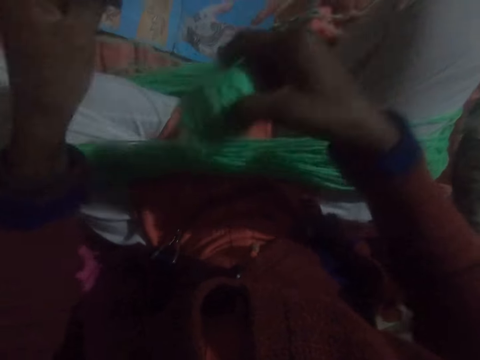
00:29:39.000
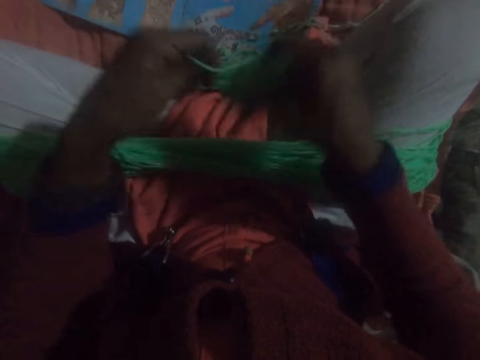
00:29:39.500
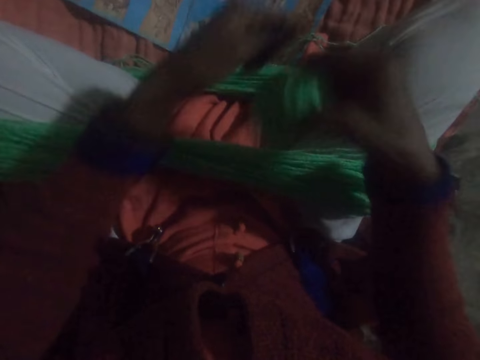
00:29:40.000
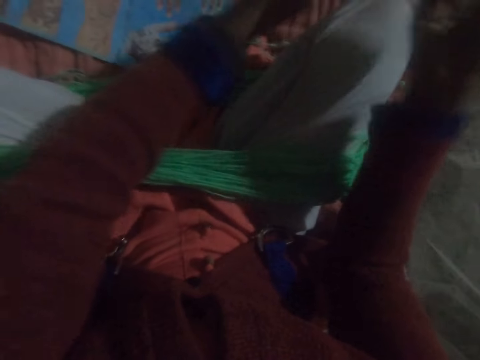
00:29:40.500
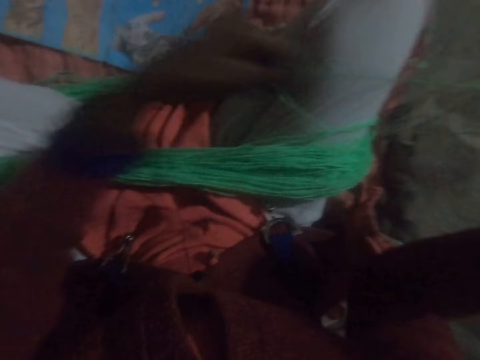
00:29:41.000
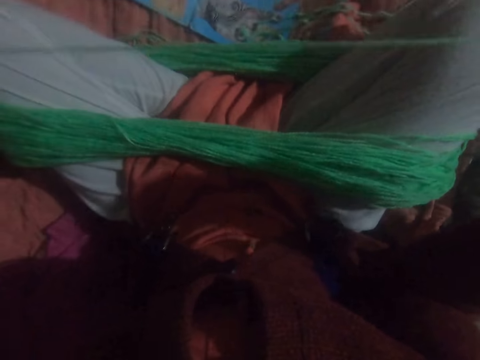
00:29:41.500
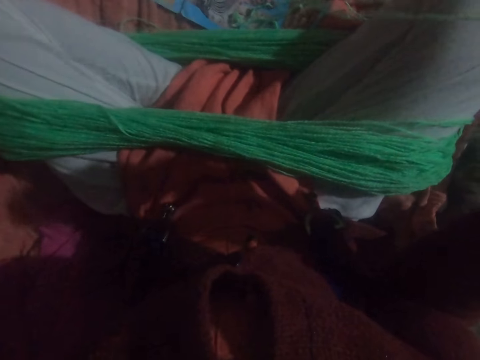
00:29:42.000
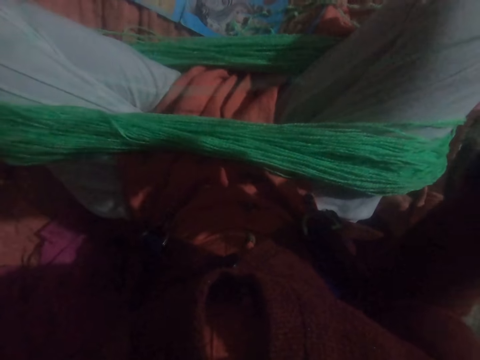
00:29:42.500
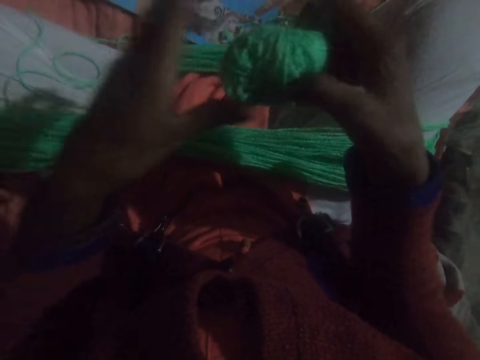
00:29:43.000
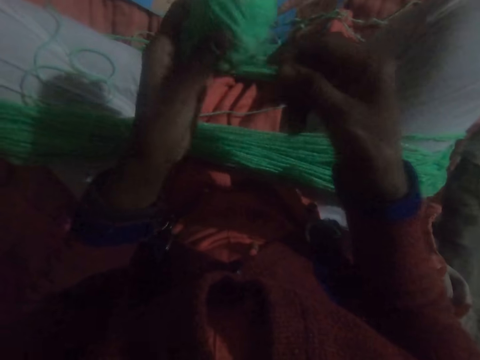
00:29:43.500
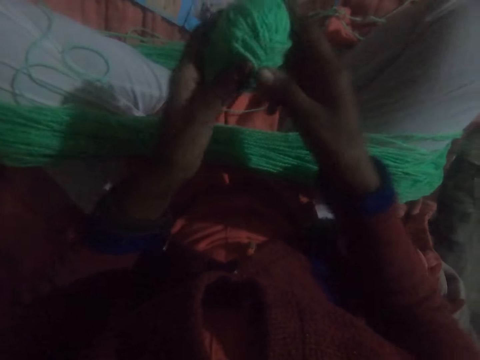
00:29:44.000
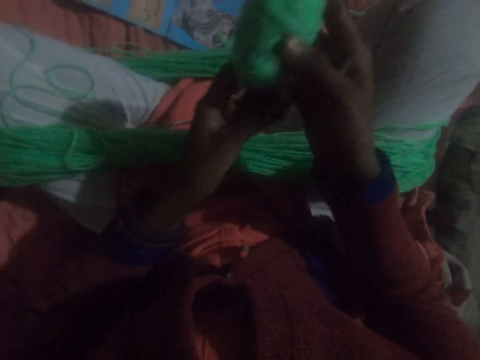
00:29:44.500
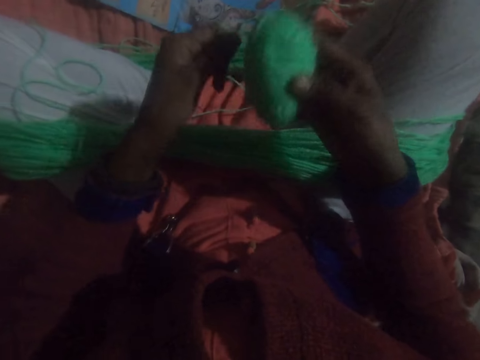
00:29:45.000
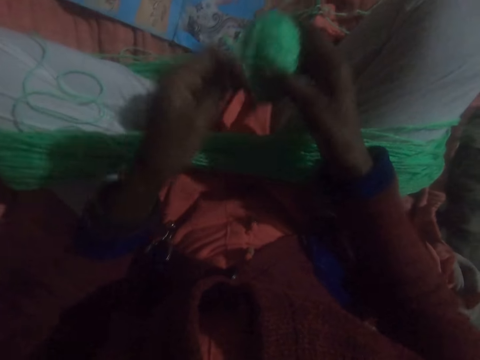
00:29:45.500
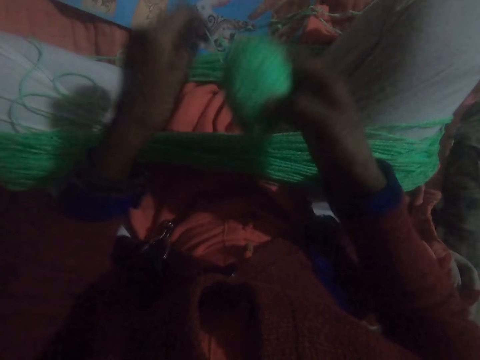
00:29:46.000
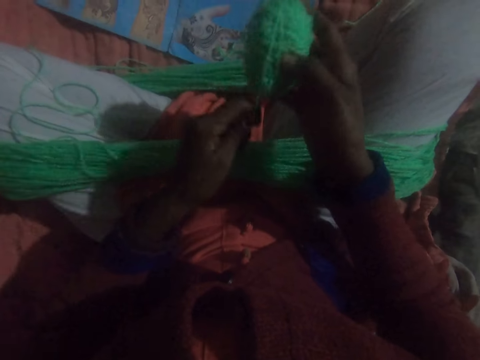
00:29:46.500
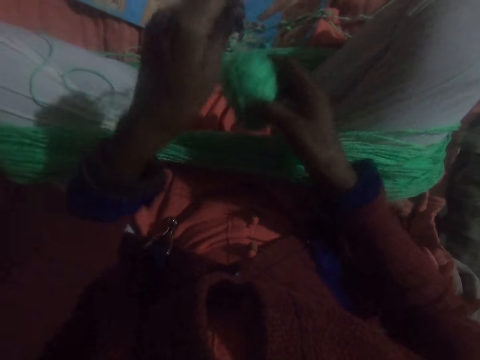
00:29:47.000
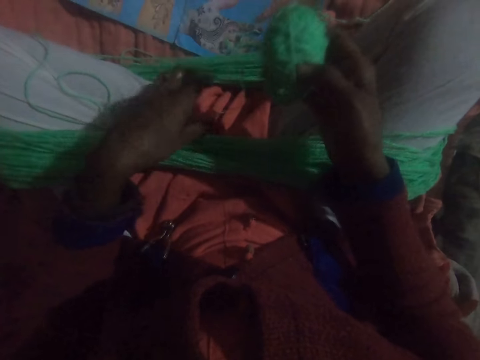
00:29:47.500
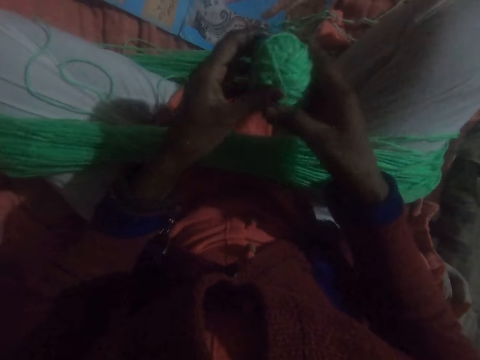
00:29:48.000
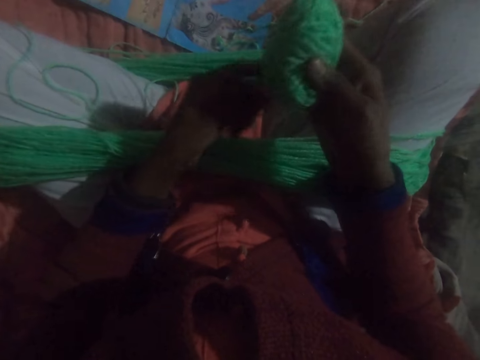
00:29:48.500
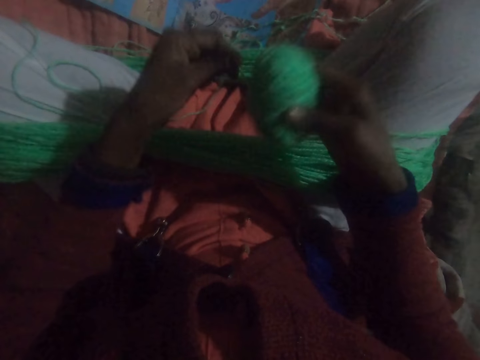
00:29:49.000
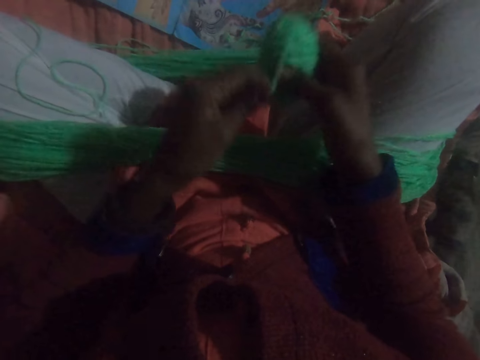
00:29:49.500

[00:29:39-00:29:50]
The camera wearer adjusts the thread. They run round the thread to a ball of yarn.

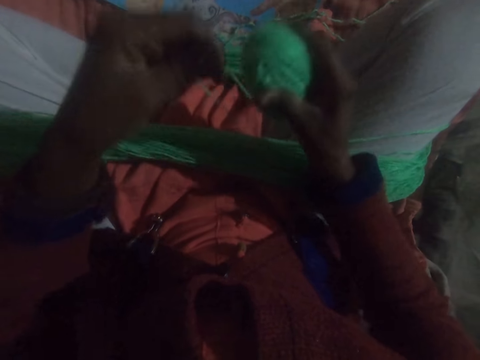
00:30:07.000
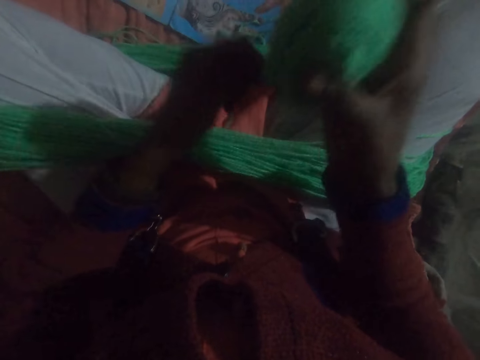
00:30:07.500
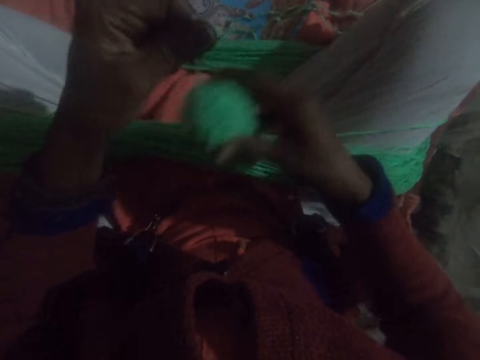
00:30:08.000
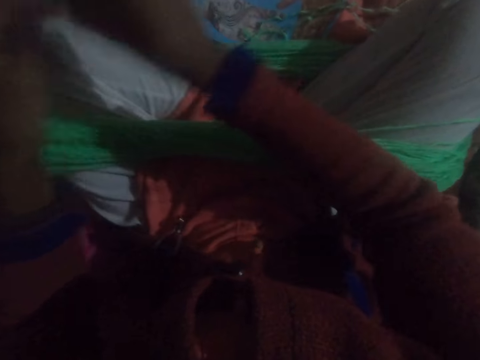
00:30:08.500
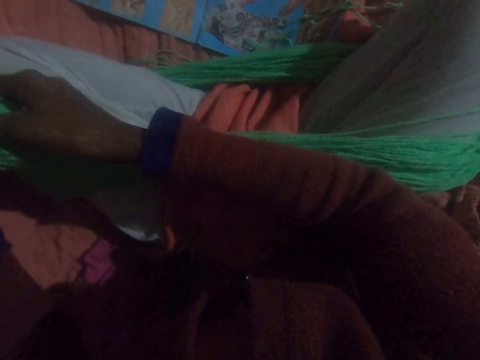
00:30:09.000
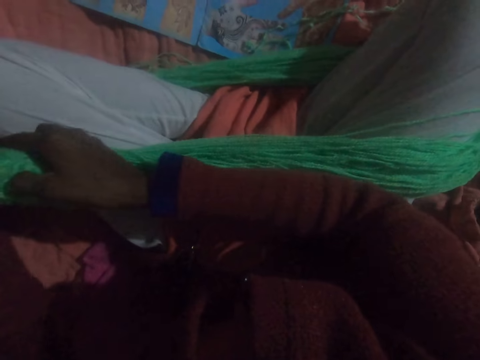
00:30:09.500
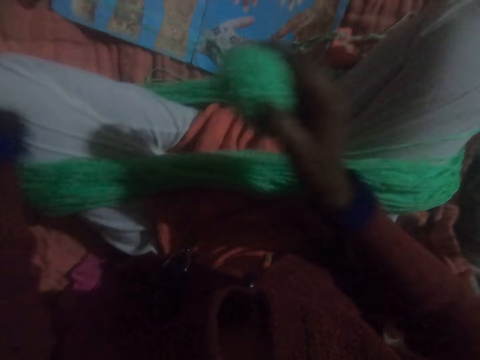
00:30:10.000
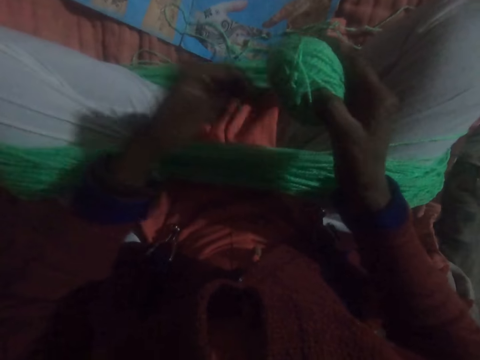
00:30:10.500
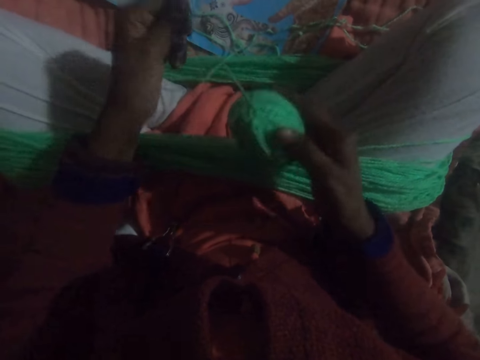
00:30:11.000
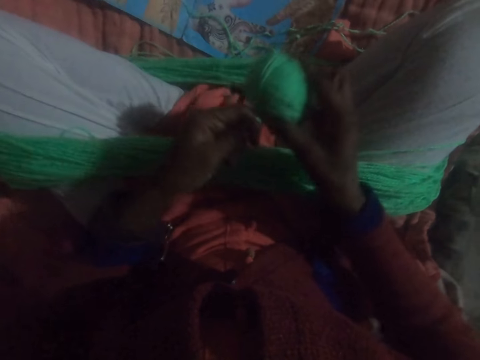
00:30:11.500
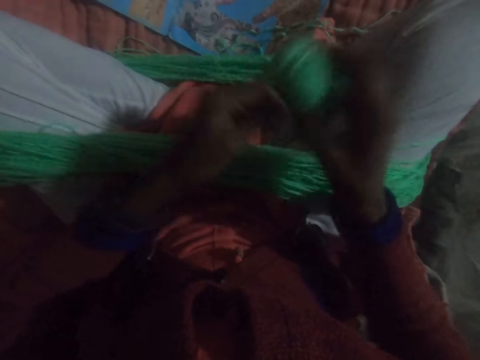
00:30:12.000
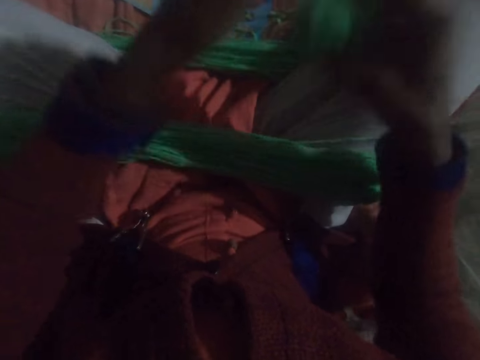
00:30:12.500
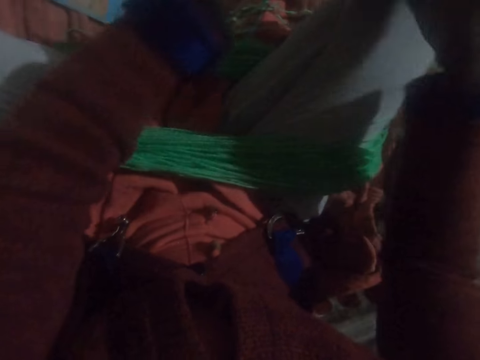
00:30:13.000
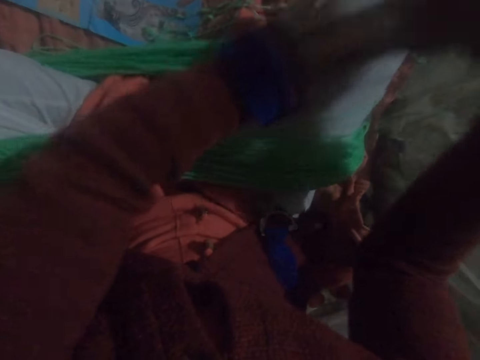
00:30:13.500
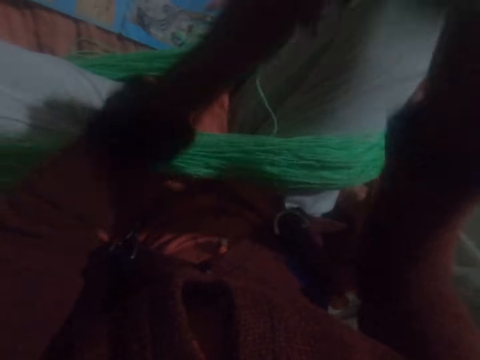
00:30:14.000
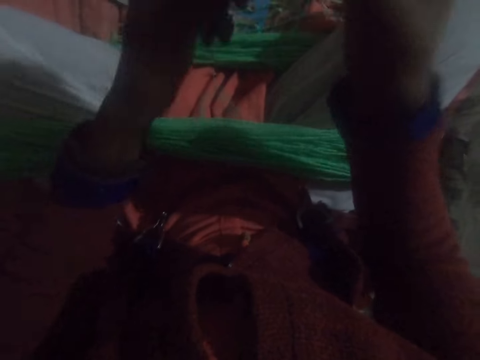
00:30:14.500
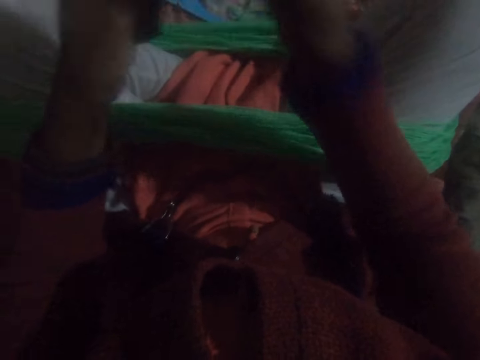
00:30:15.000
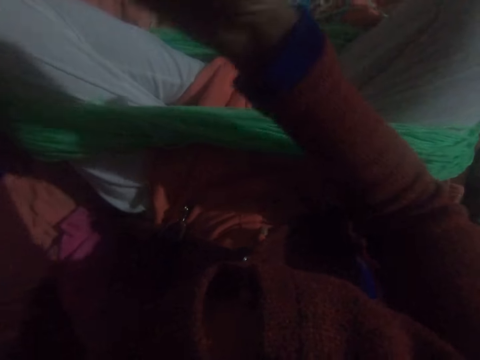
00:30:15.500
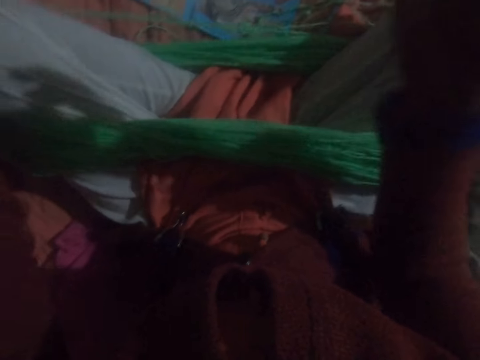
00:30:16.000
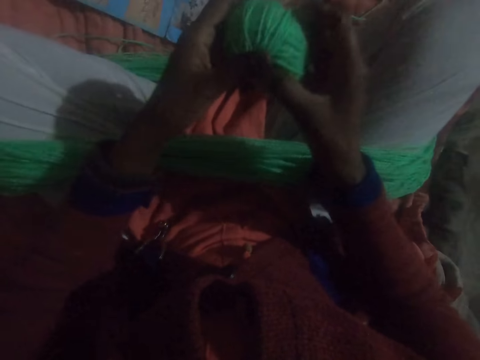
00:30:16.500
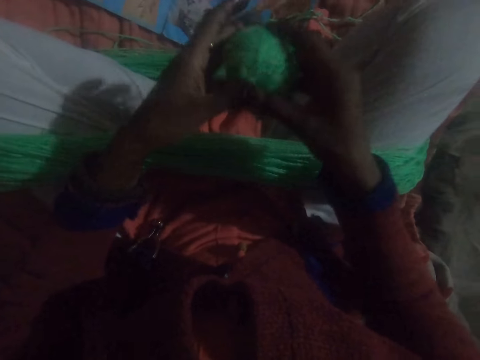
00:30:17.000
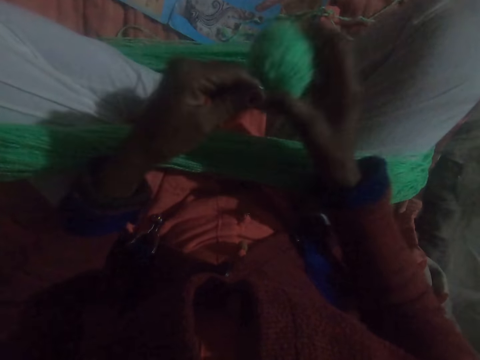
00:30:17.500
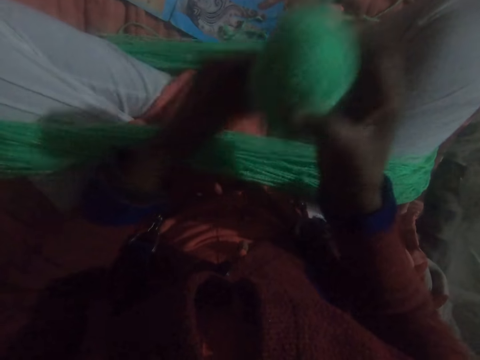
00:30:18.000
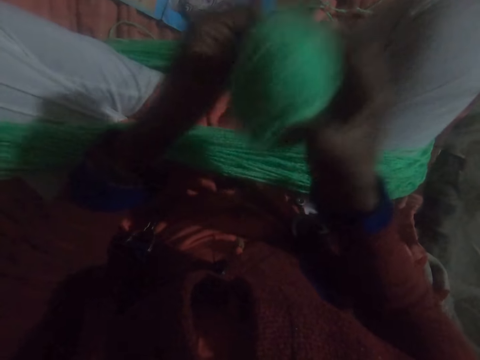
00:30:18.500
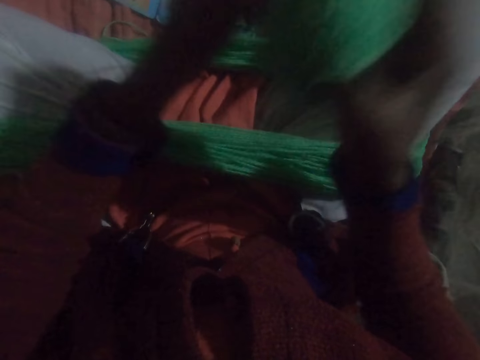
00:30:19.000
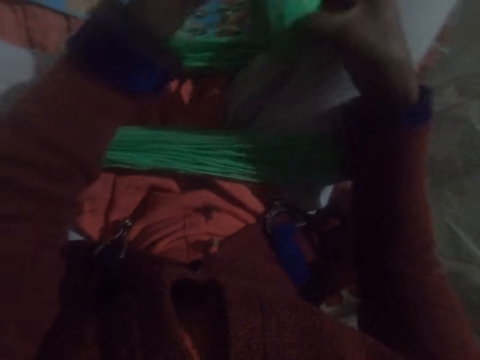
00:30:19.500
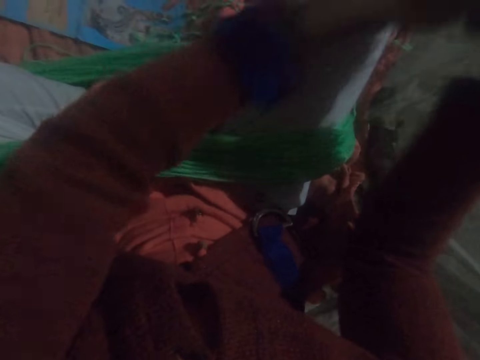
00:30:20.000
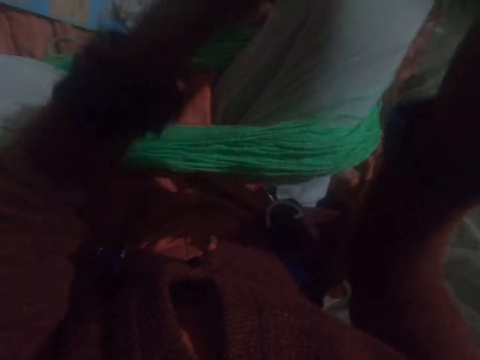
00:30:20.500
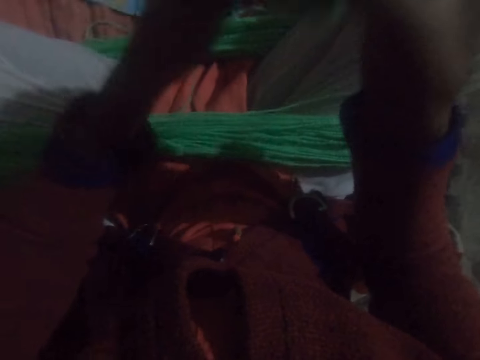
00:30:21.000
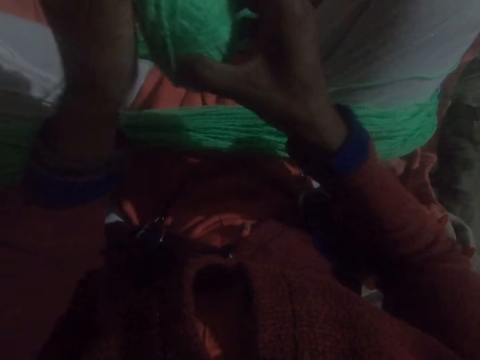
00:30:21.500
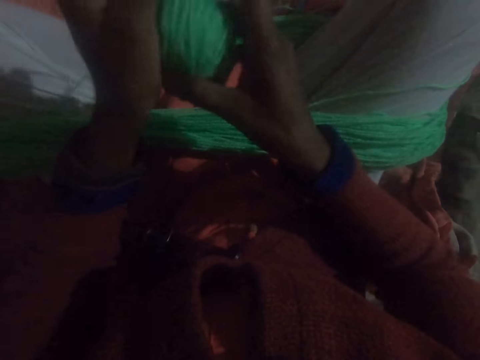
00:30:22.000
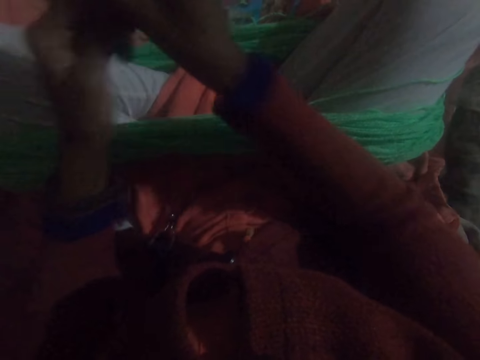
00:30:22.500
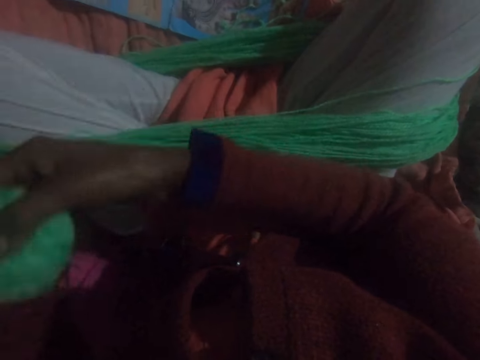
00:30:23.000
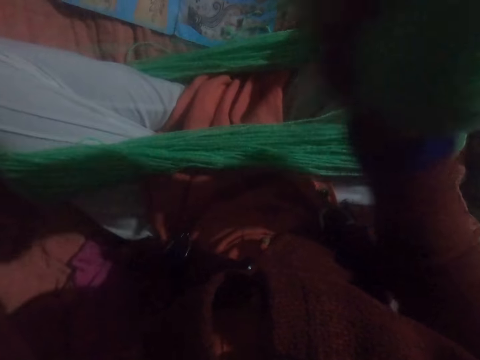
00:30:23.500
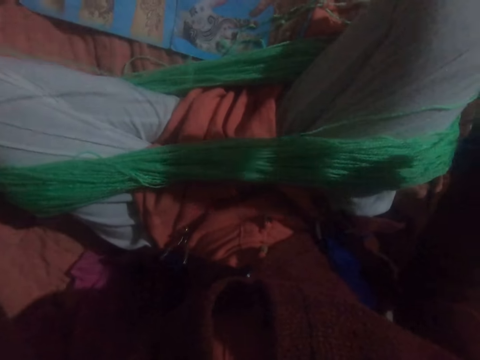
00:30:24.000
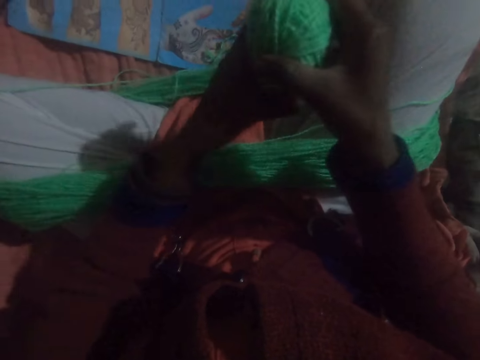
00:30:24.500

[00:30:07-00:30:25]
The camera wearer adjusts the thread. They run round the thread to a ball of yarn. They adjust the thread. They run round the thread to the ball of yarn. They adjust the thread.
